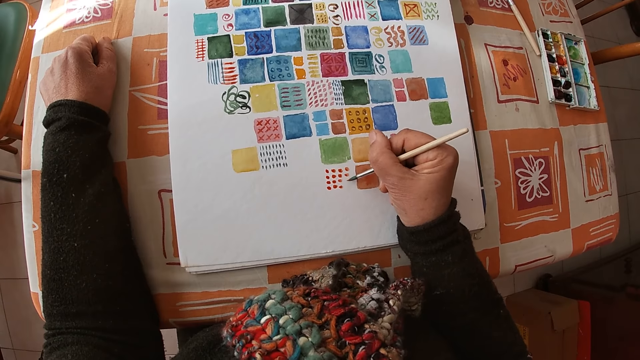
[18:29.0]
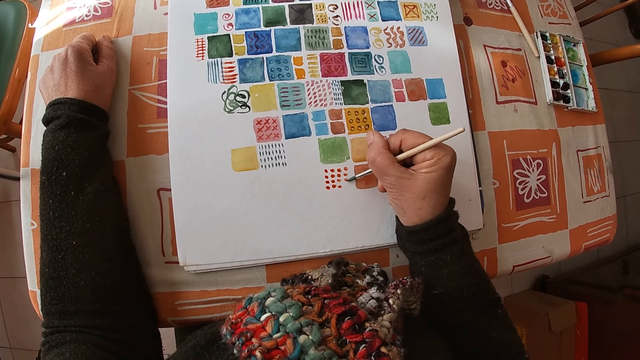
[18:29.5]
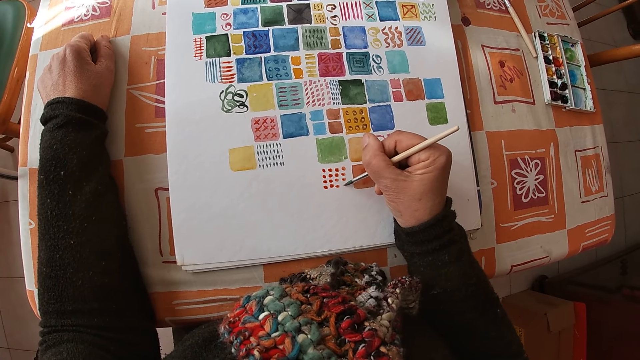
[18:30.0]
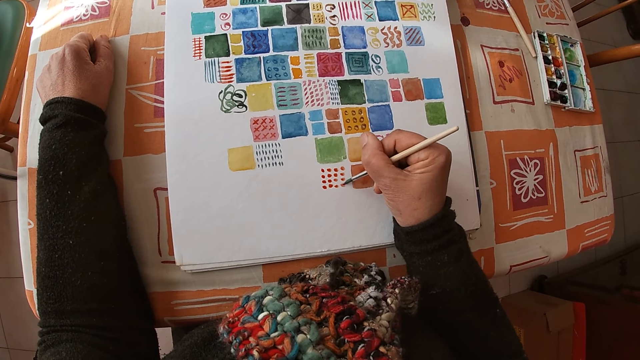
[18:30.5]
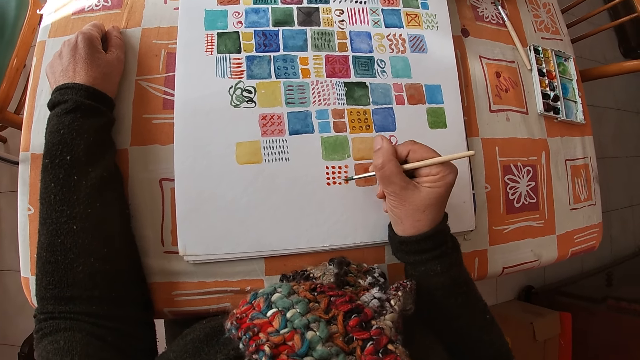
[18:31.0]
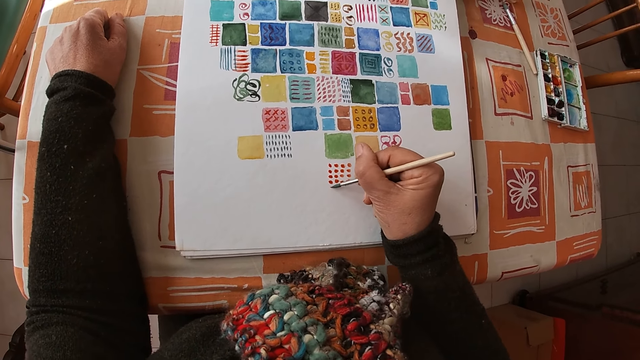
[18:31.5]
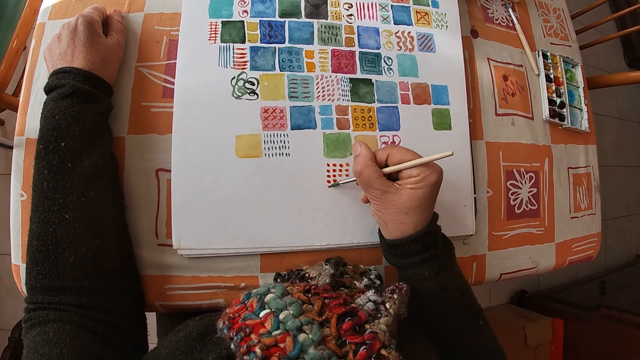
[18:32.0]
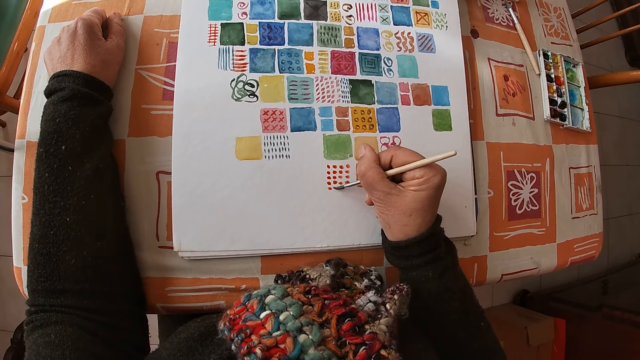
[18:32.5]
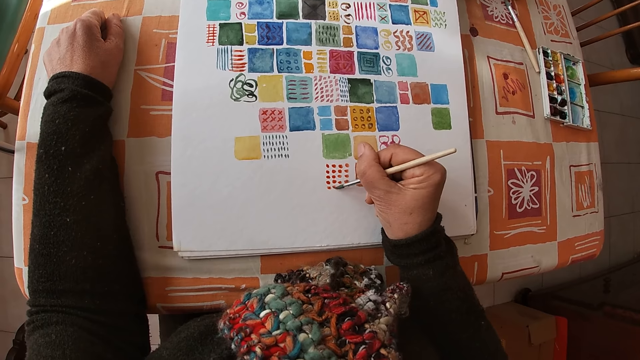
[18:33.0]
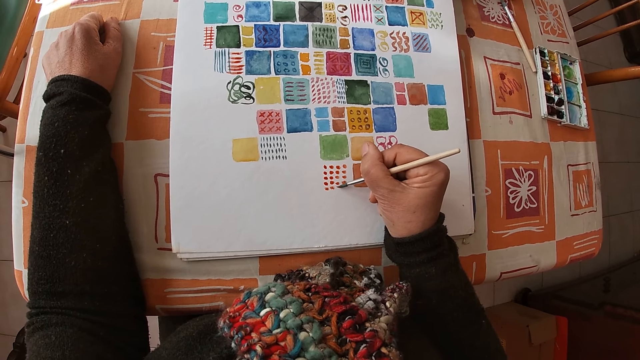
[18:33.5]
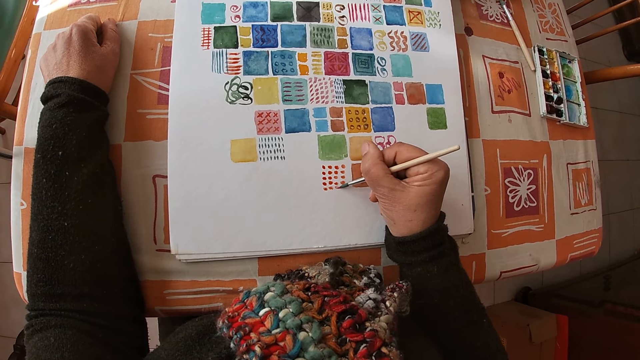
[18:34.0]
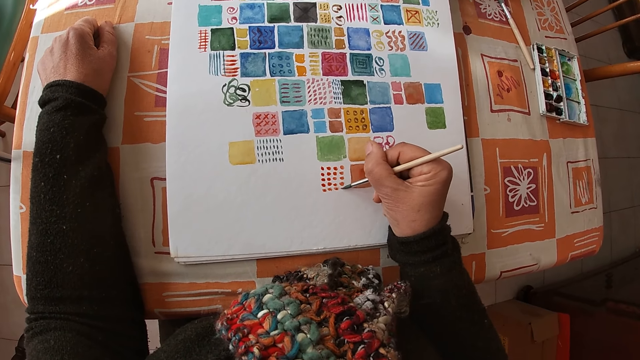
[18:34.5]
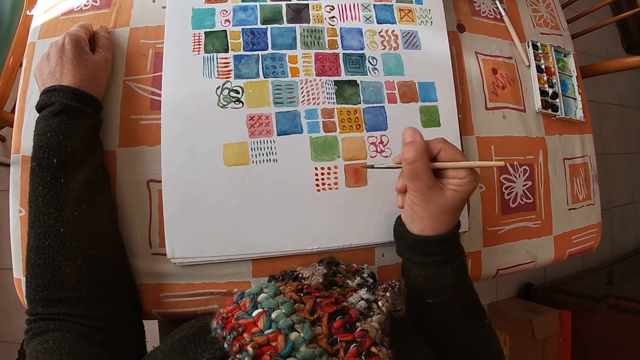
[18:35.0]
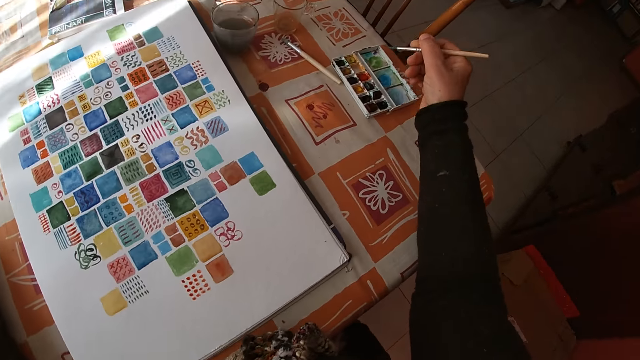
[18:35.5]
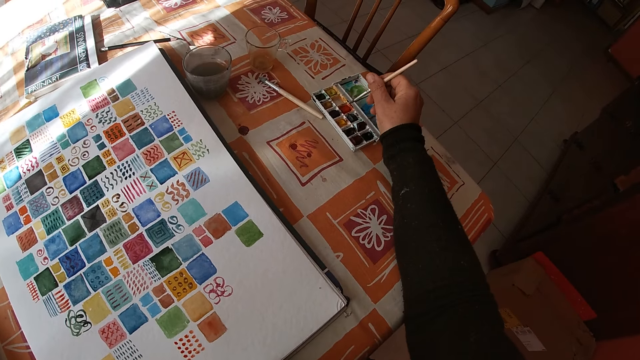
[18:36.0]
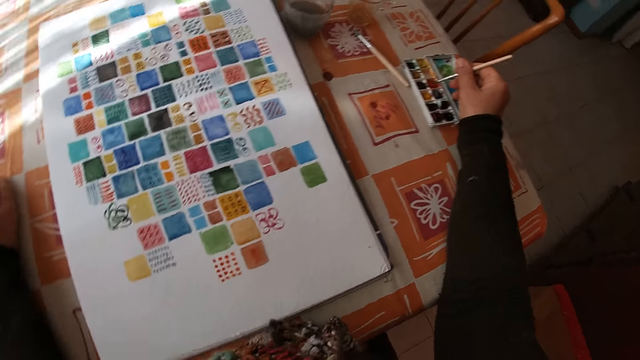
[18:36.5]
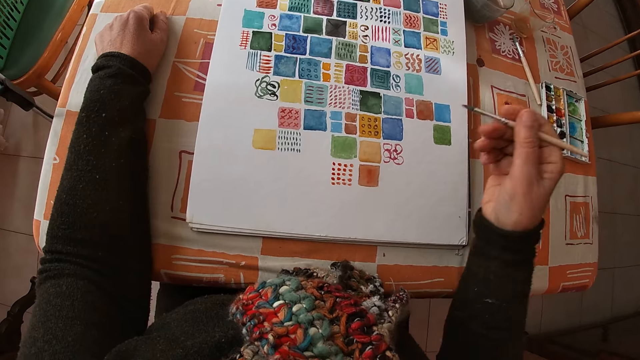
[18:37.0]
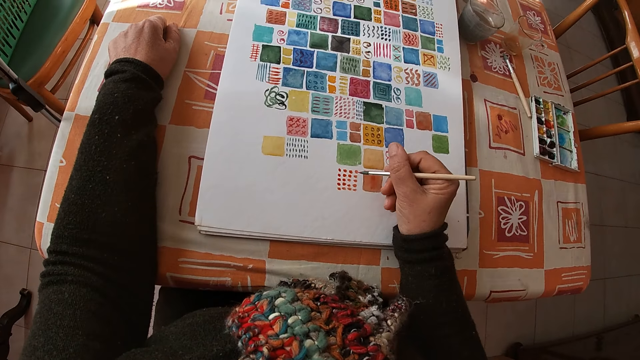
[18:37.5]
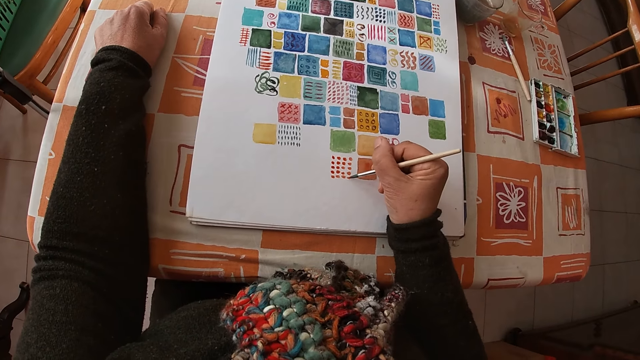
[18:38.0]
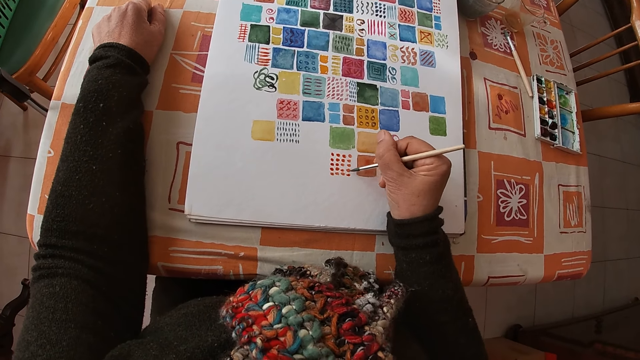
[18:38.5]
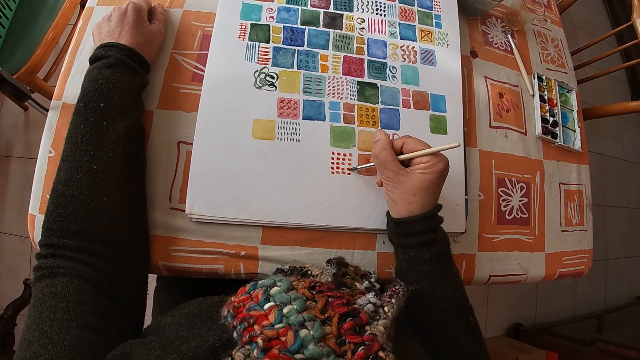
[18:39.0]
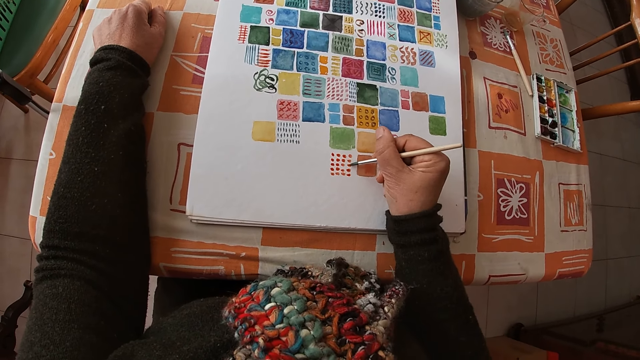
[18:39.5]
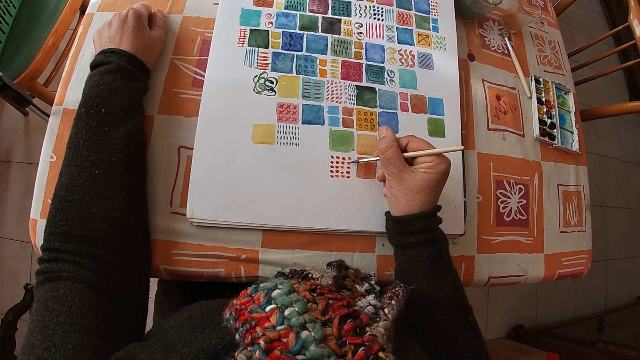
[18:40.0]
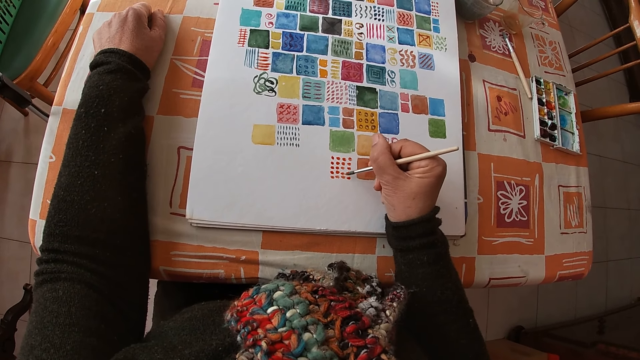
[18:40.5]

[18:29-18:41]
The camera wearer dips the paint brush in her right hand into the color palette on the table. She paints on the canvas pad on the table with the paint brush in her right hand.

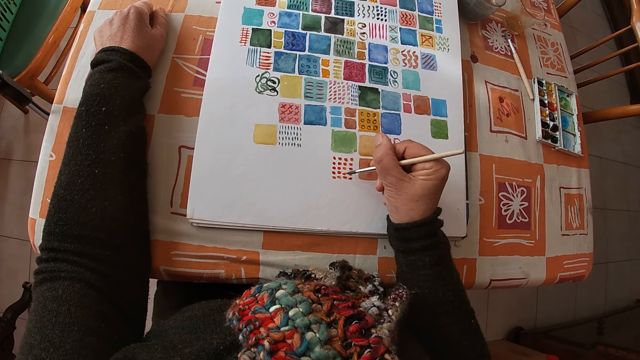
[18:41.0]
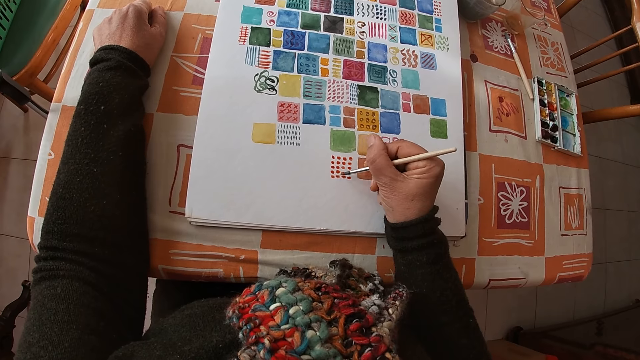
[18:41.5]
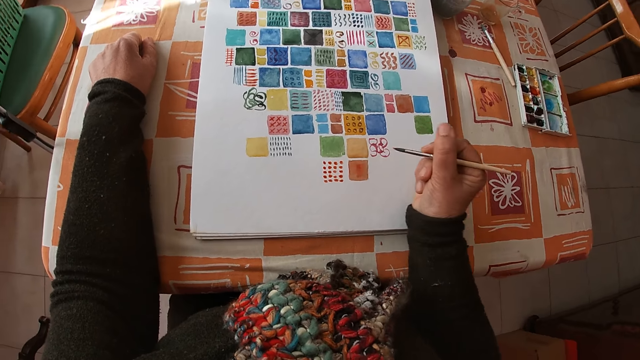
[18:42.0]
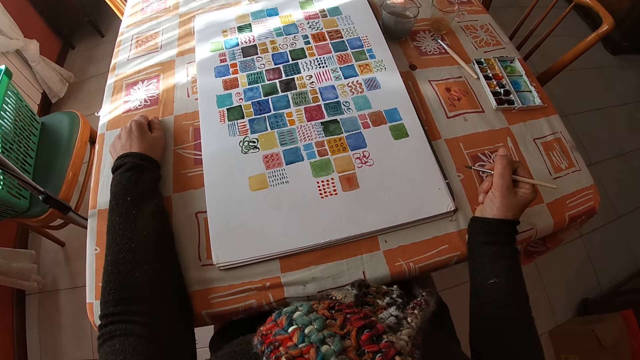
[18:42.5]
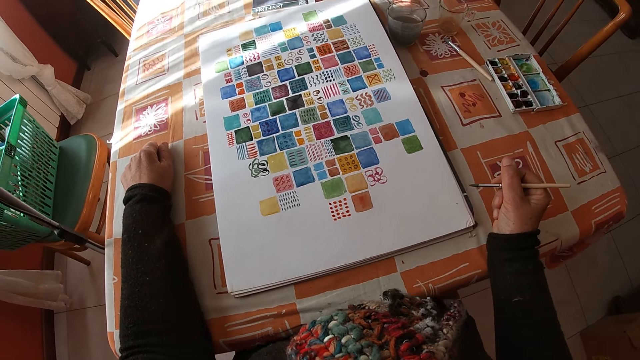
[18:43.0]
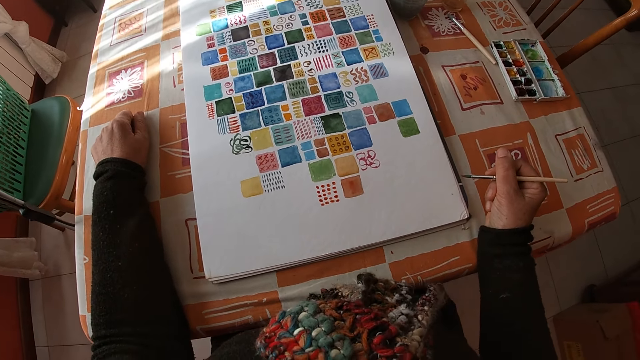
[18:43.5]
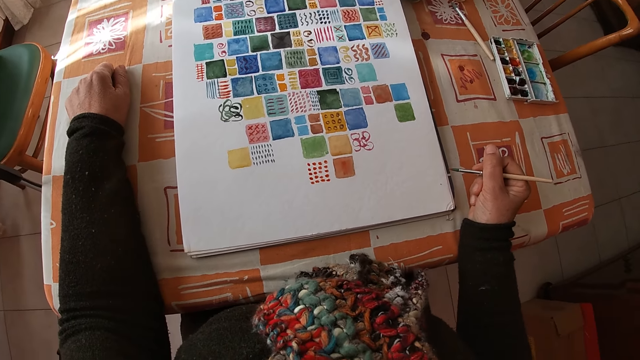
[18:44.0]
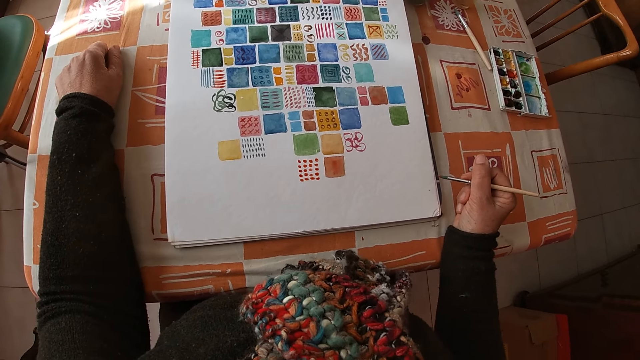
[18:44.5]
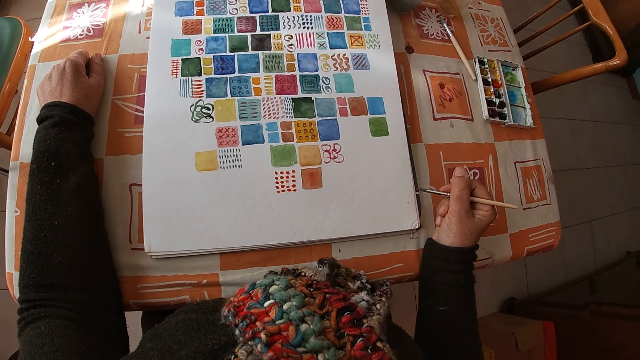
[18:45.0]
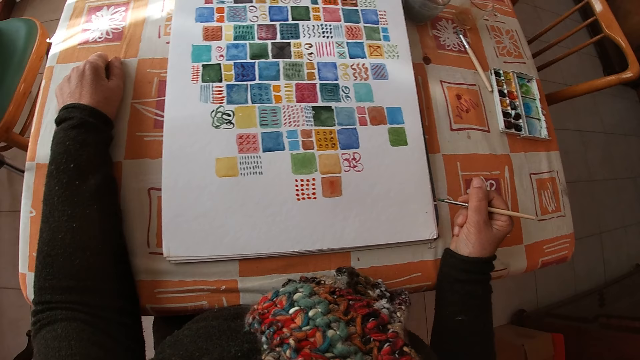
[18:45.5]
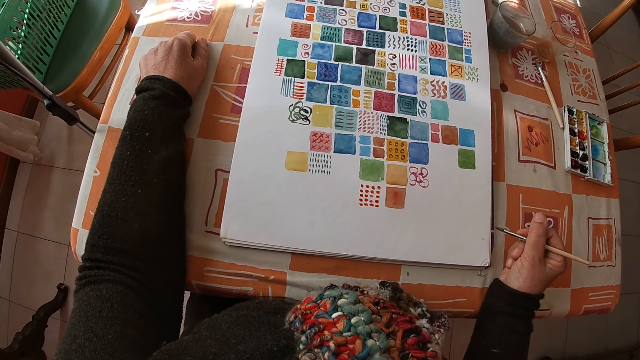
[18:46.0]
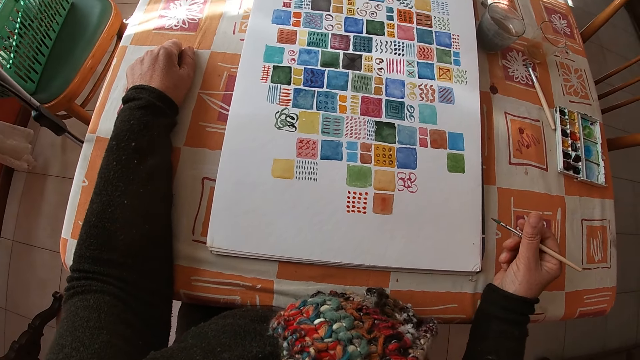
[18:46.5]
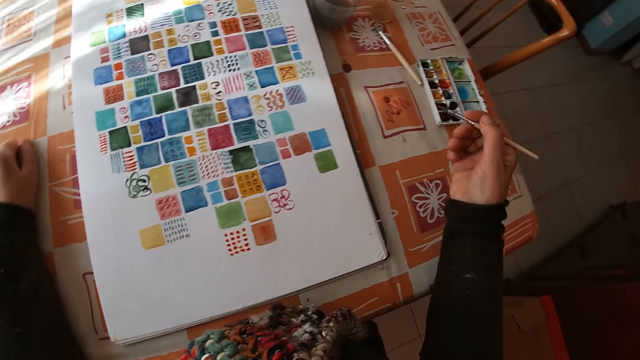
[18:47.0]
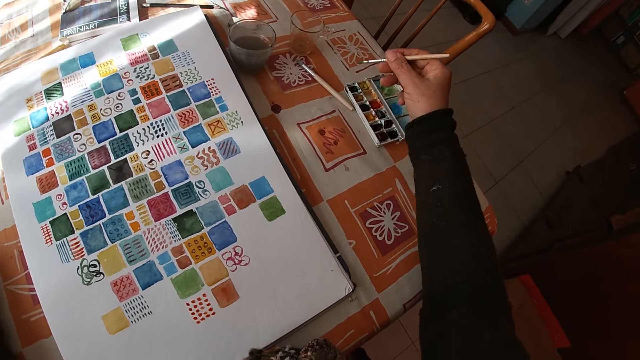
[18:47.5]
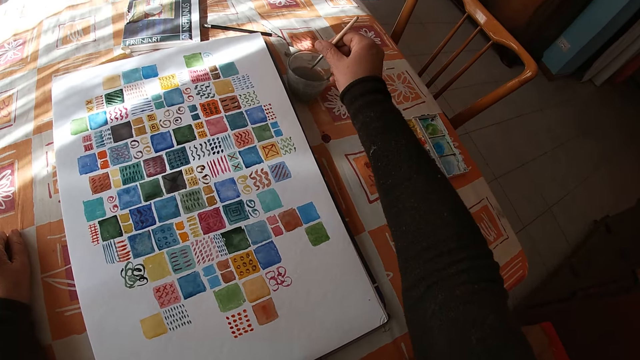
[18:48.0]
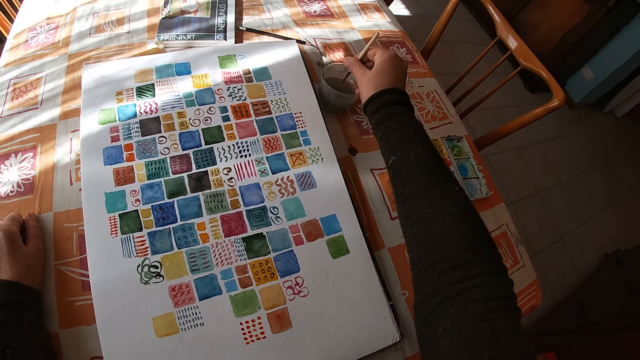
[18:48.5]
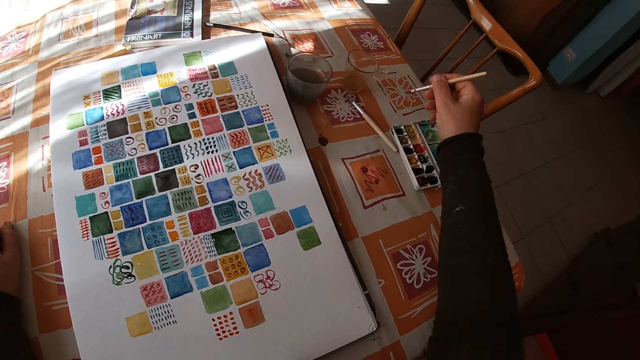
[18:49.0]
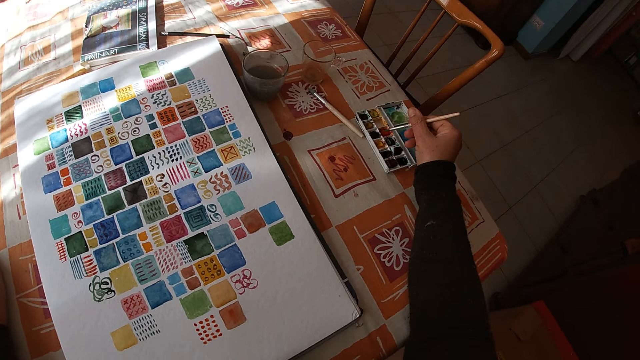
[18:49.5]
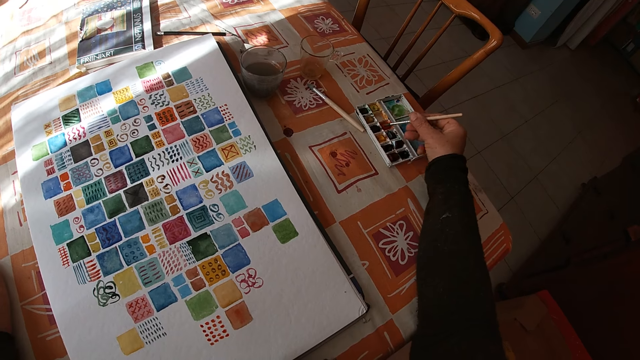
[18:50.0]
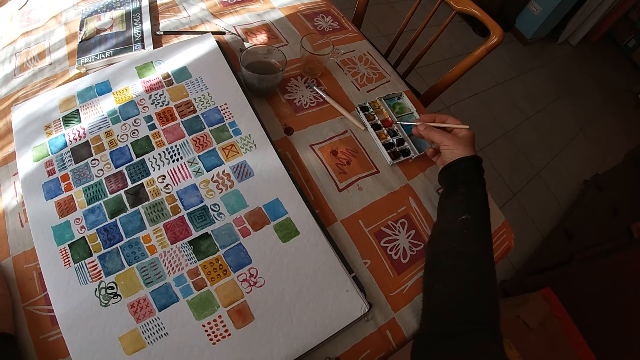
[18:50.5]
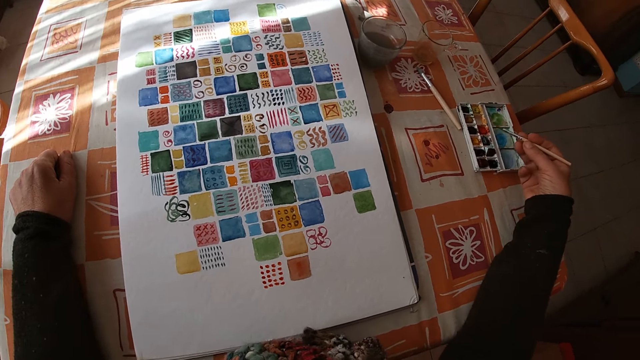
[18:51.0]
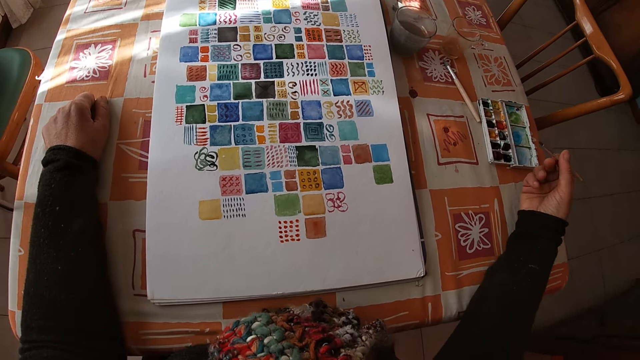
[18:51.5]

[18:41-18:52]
The camera wearer places her right hand on the table. She holds the paint brush. She looks at the drawing. She dips the paint brush in her right hand into the bowl of water on the table. She dips the paint brush in her right hand into the color palette on the table.
